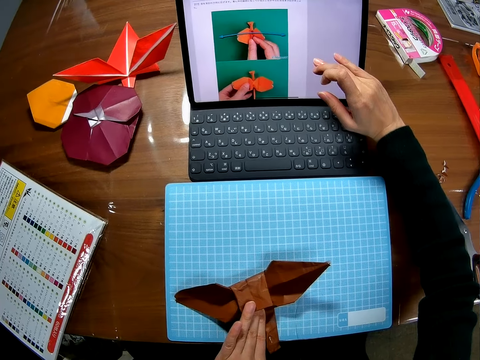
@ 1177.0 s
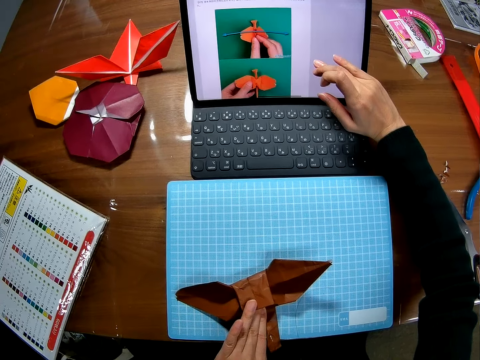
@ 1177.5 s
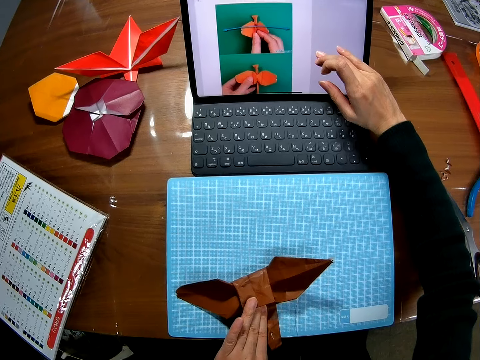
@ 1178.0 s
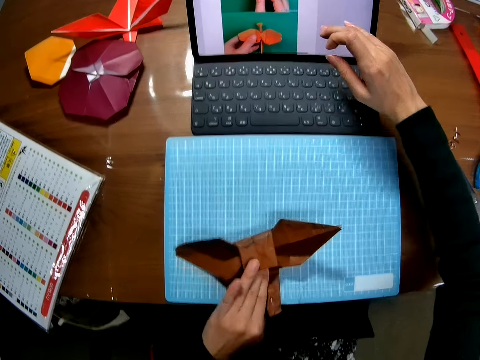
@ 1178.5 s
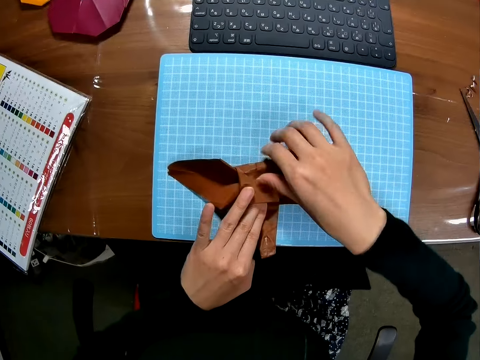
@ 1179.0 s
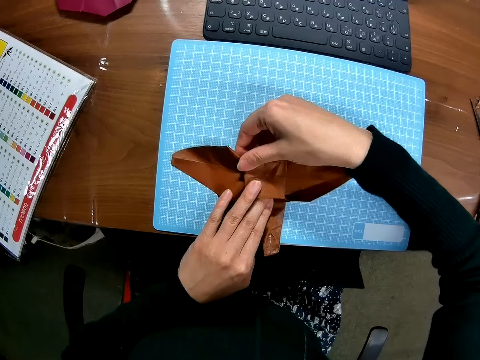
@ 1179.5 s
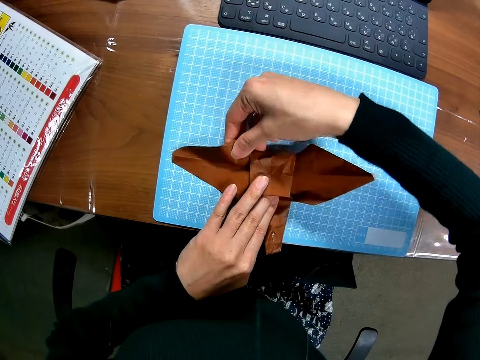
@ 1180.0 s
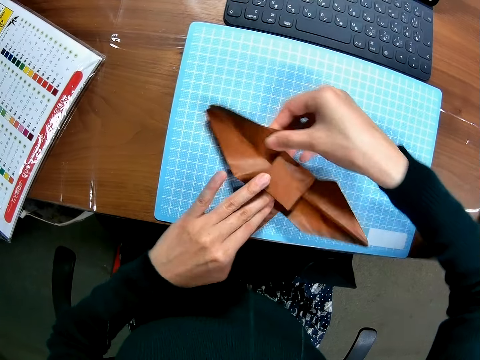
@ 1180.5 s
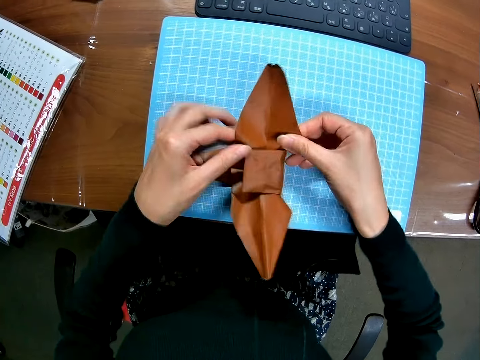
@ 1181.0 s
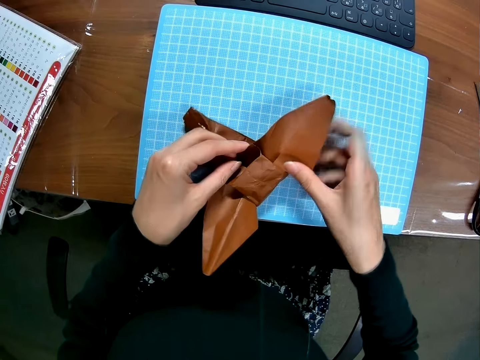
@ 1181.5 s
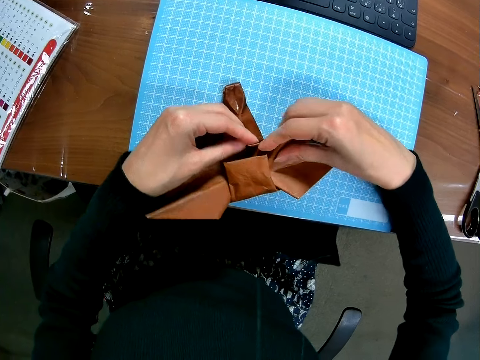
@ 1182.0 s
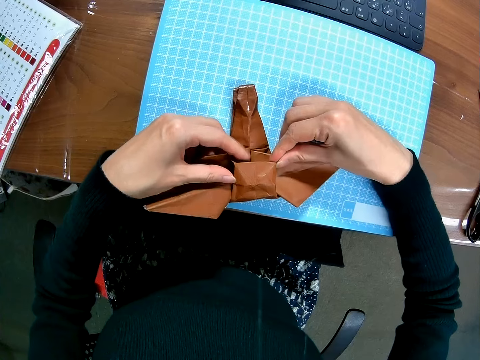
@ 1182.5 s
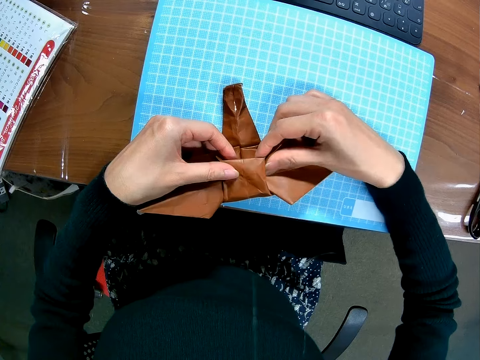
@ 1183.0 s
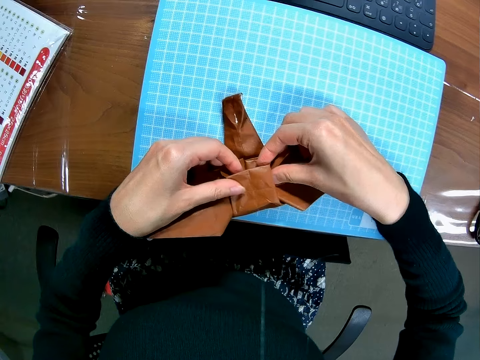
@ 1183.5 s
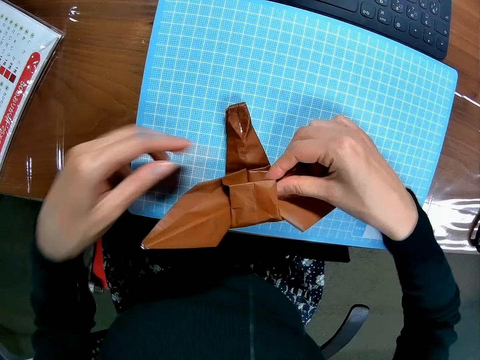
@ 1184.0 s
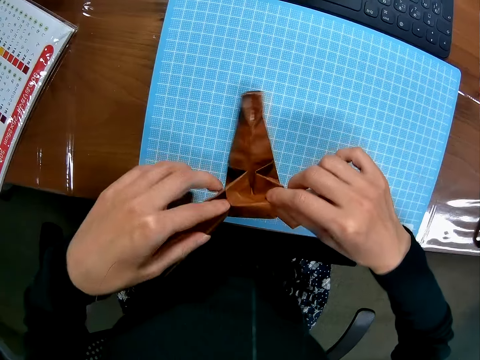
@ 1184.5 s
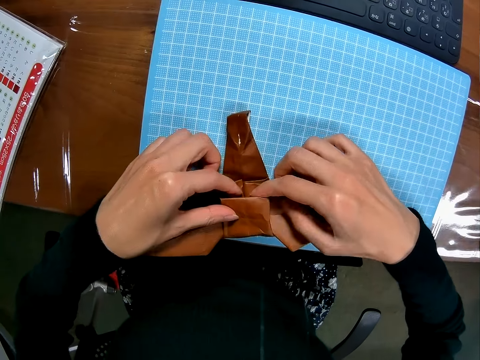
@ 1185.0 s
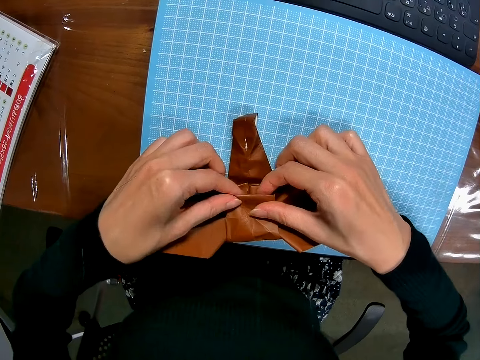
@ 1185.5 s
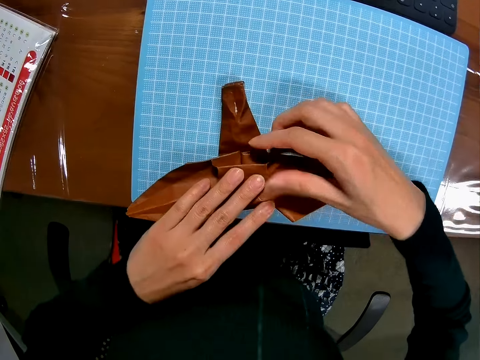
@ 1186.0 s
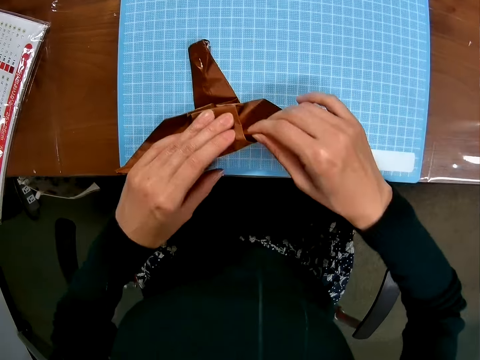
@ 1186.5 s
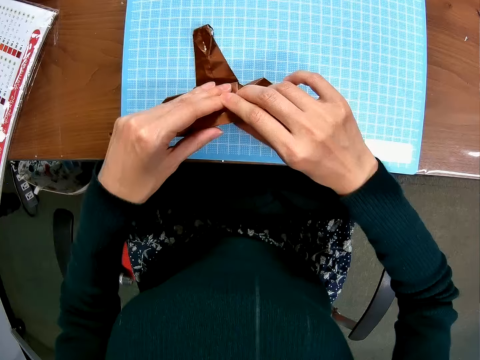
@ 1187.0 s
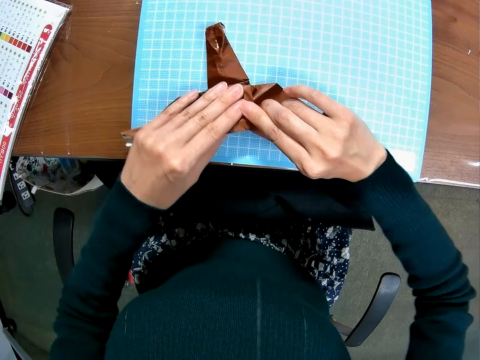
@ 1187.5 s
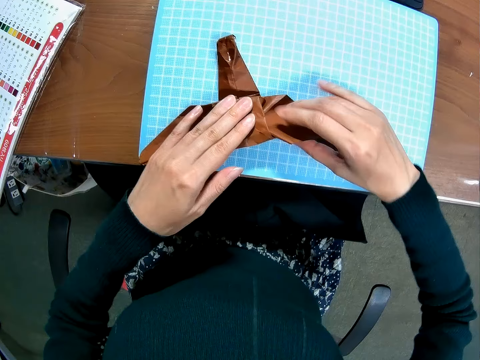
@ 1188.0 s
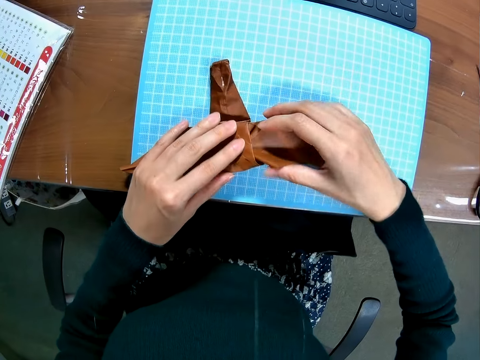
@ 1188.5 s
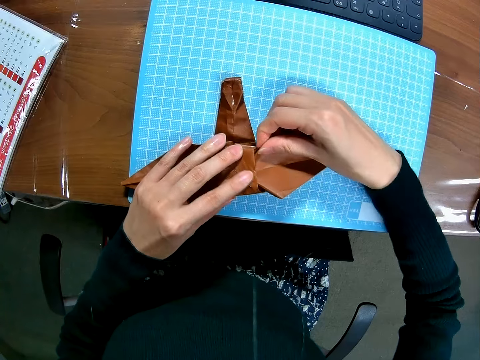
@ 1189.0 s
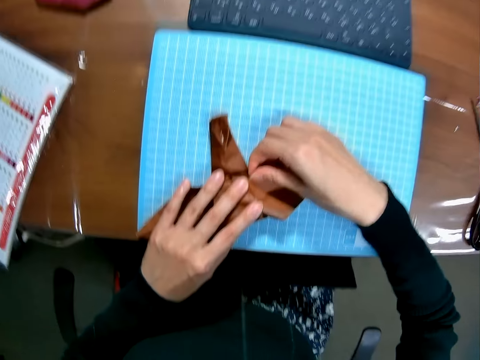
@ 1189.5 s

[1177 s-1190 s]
The camera wearer adjusts the paper craft or craft paper with his hands on a cutting mat. He folds the craft paper on the cutting mat.

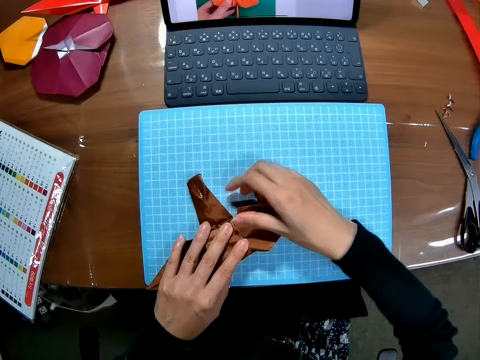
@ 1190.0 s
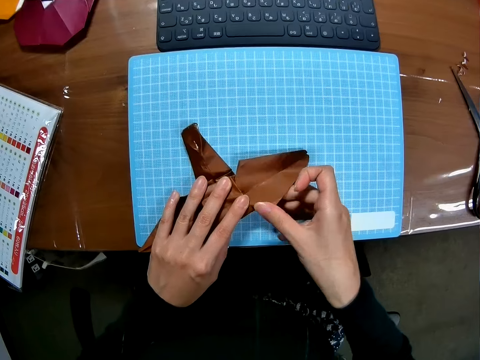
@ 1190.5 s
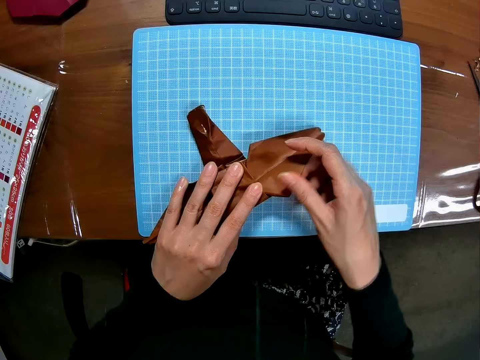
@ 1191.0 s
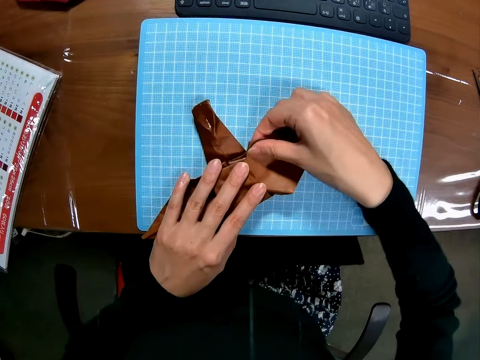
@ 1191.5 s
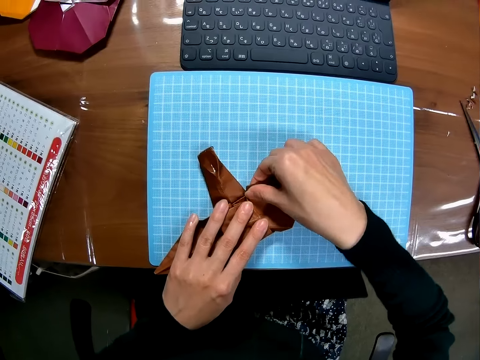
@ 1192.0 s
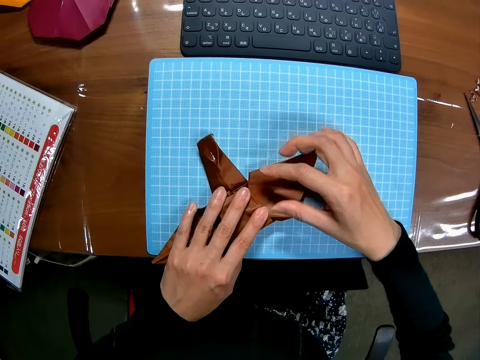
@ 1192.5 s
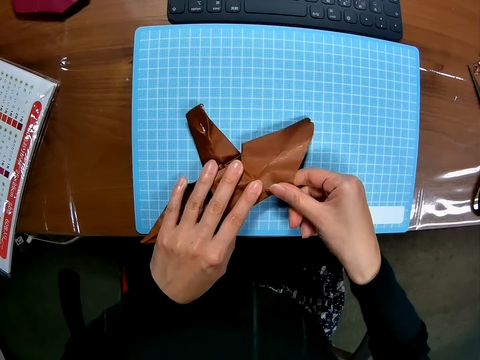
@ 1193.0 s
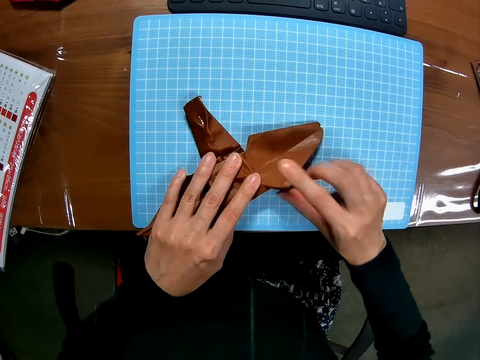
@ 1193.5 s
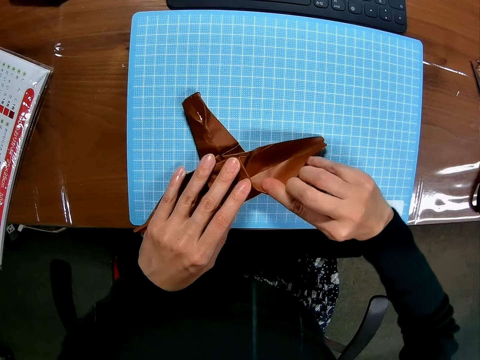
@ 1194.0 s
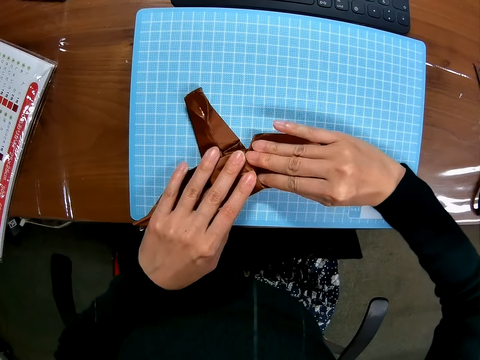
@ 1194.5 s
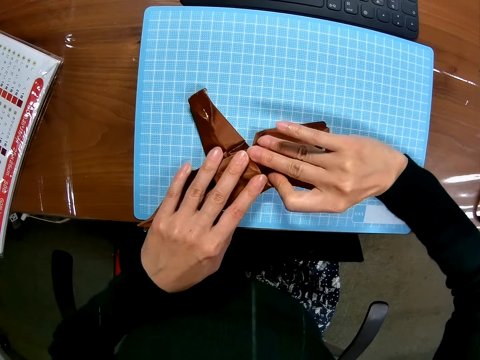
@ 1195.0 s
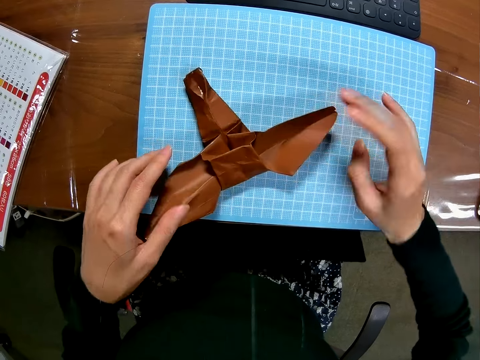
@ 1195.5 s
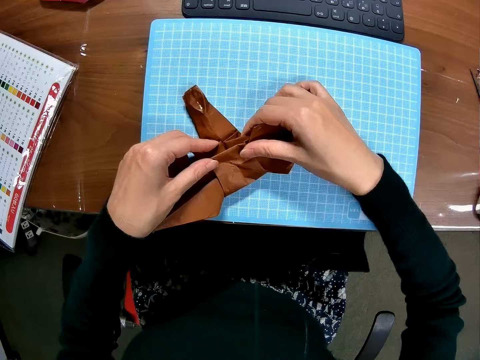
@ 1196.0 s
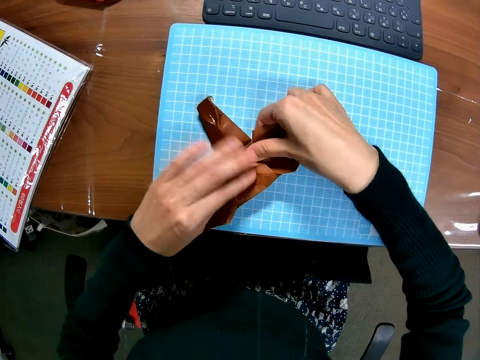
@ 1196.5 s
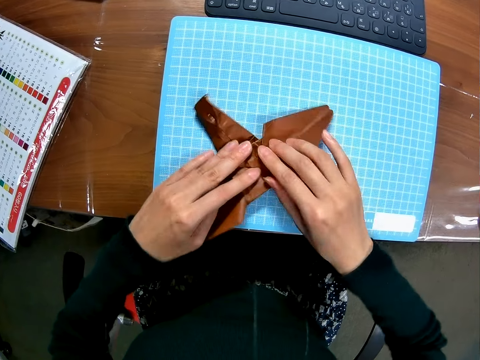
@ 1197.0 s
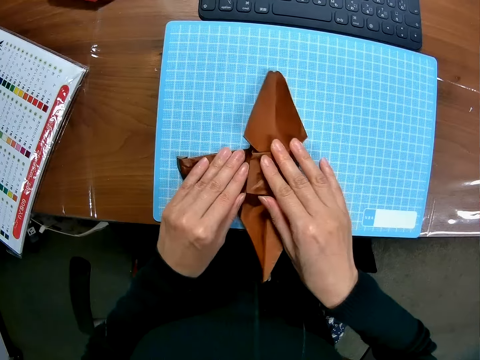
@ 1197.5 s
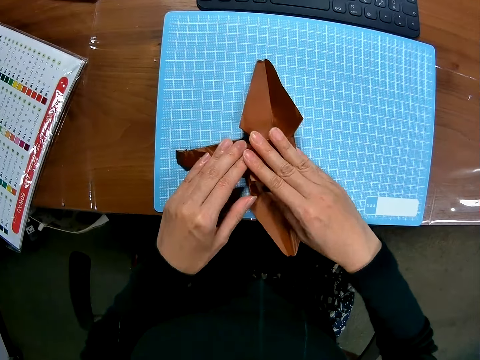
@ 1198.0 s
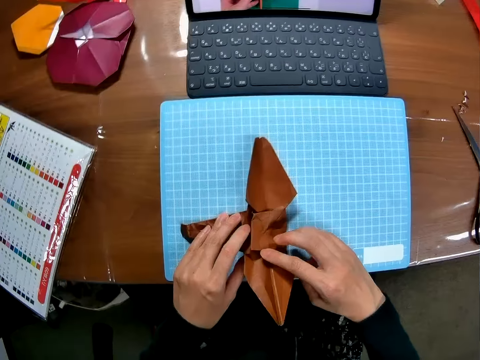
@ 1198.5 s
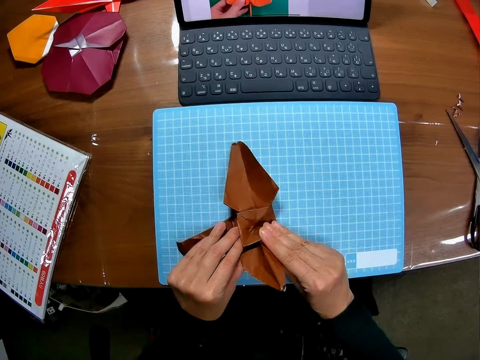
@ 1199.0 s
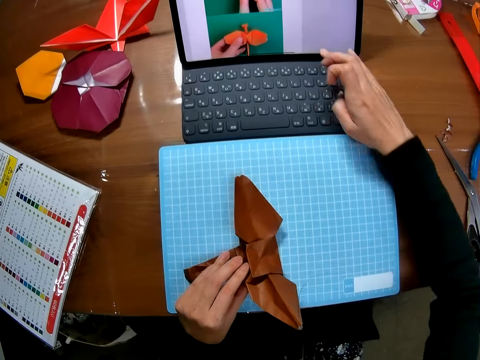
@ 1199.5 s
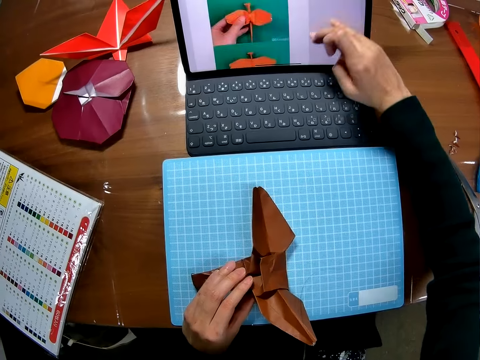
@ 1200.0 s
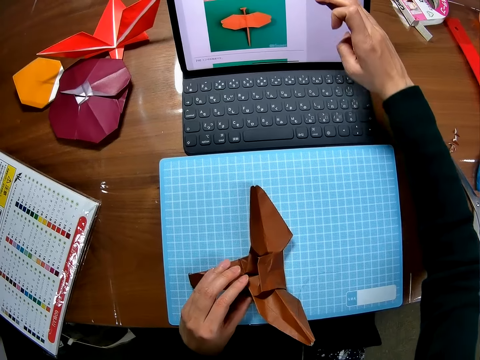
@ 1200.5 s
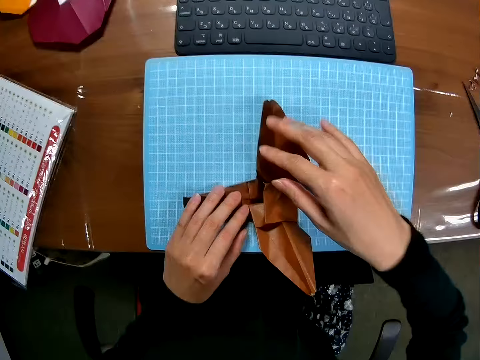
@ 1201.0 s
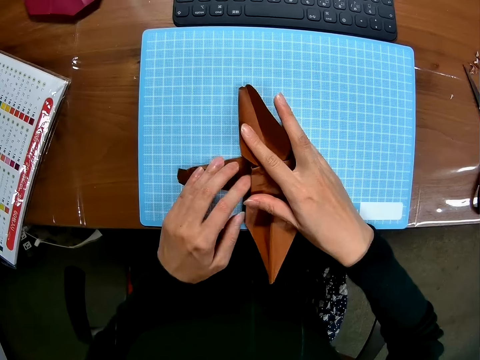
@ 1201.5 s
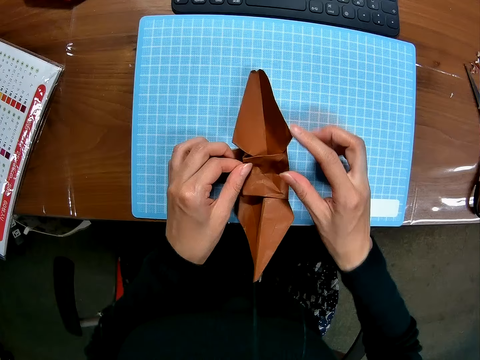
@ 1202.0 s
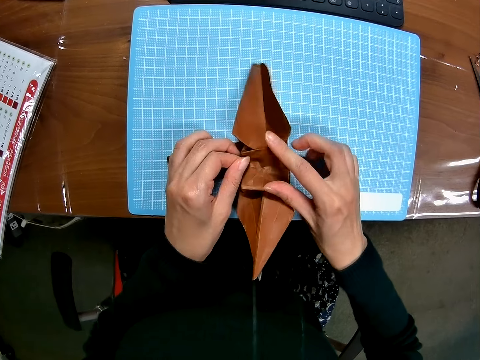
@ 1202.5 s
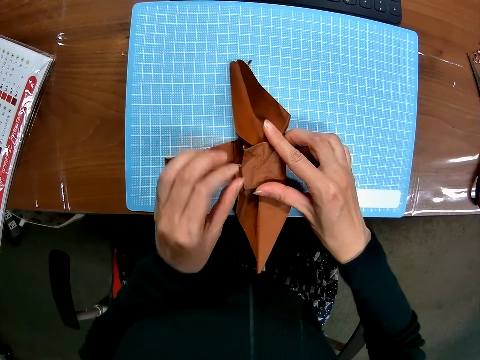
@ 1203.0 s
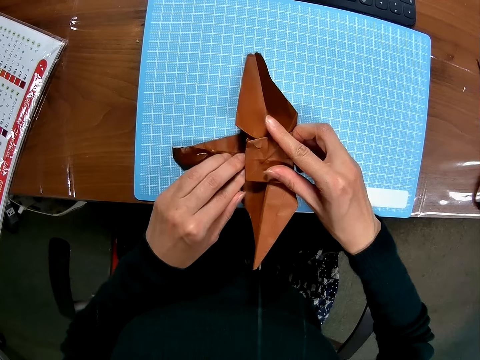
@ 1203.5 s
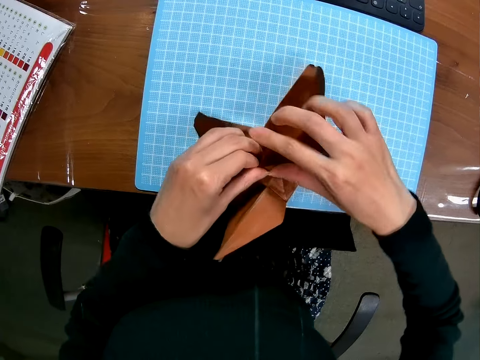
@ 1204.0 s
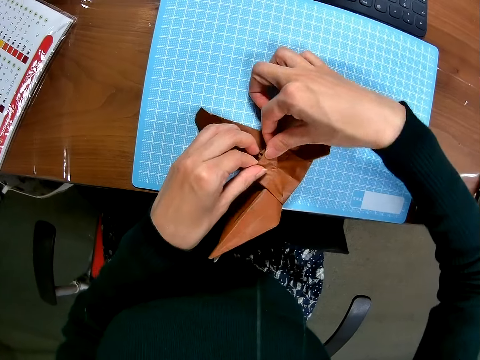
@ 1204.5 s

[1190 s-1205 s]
The camera wearer adjusts a craft paper on a cutting mat. He folds the craft paper on the cutting mat. He goes through the laptop on the table with a hand. He adjusts the paper craft with his hands on the cutting mat.
